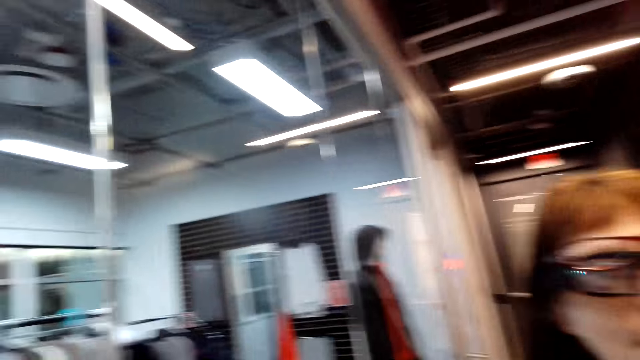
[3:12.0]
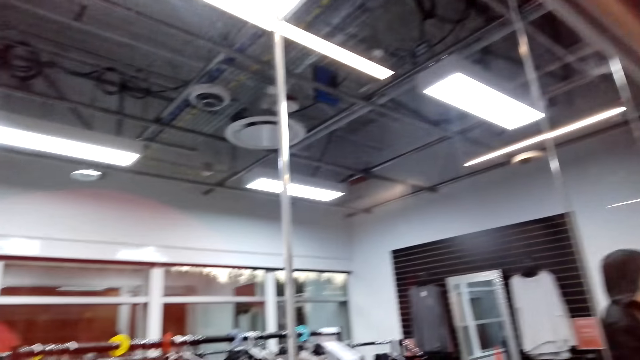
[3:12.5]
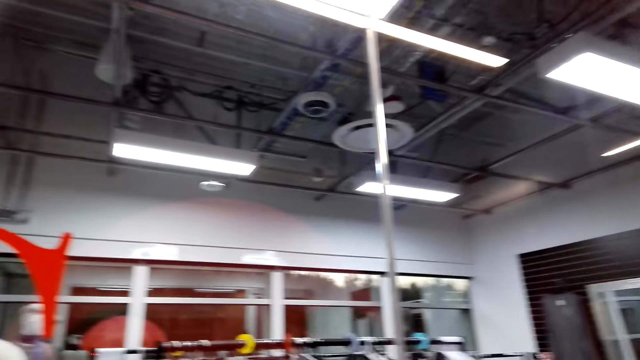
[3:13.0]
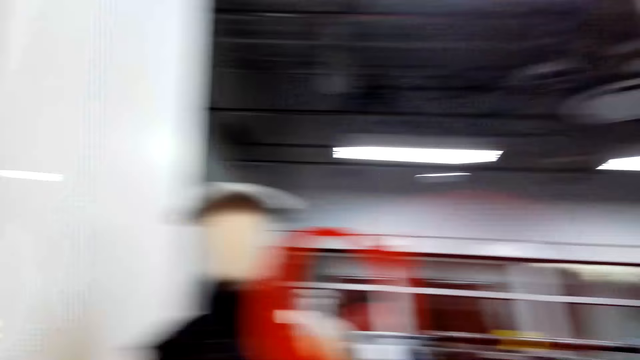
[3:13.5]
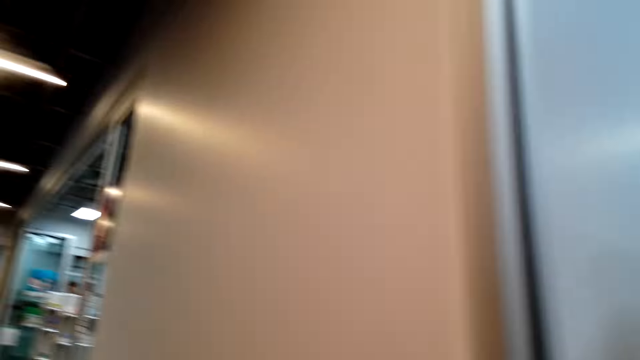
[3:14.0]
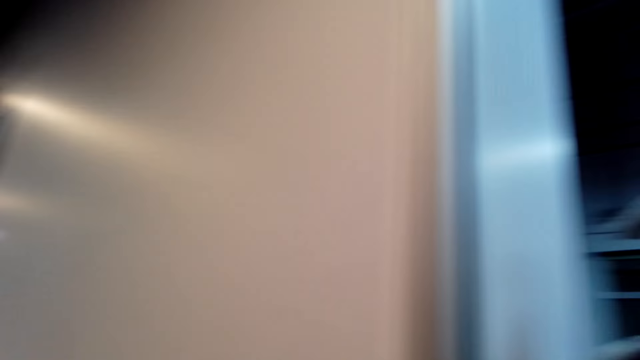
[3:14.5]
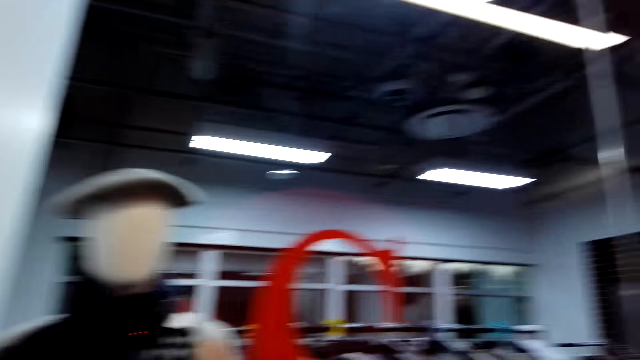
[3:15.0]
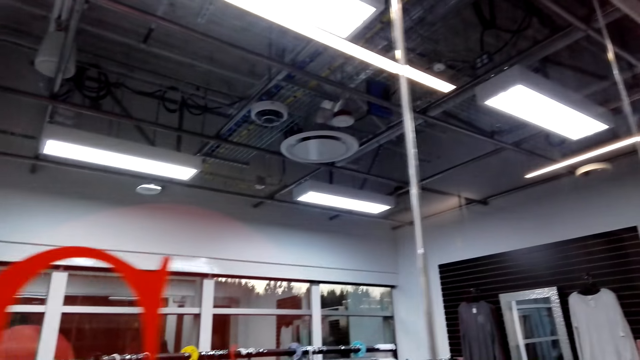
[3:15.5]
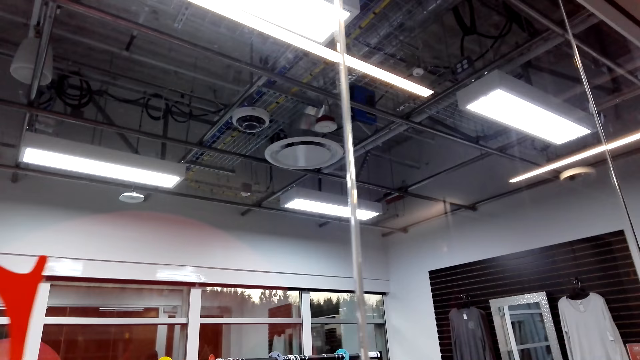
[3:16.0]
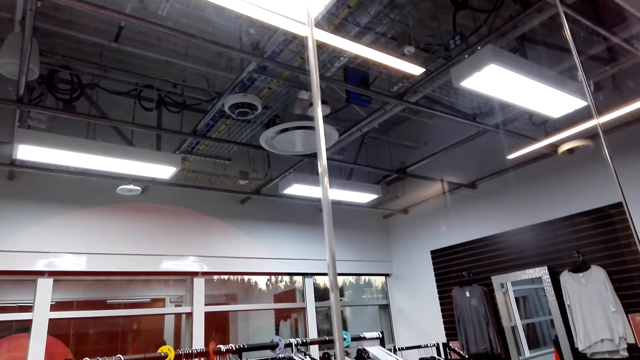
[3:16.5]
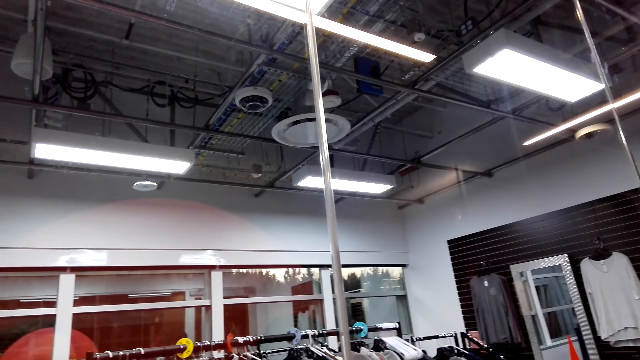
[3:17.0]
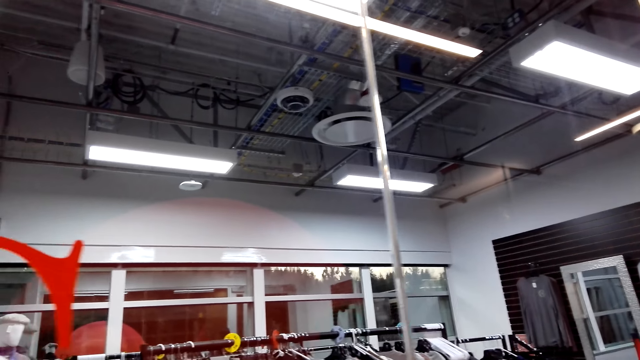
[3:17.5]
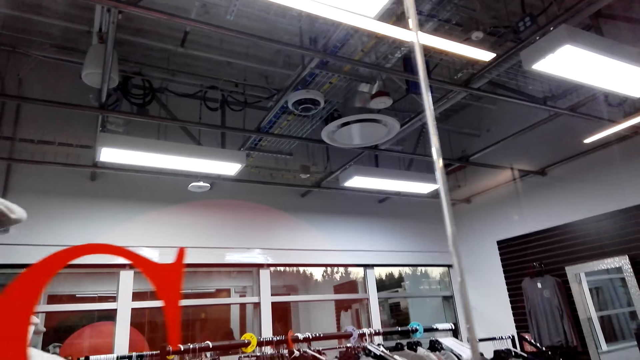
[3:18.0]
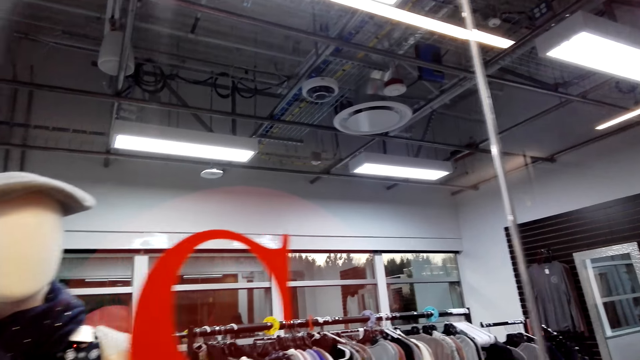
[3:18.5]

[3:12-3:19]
The camera wearer looks around the store.

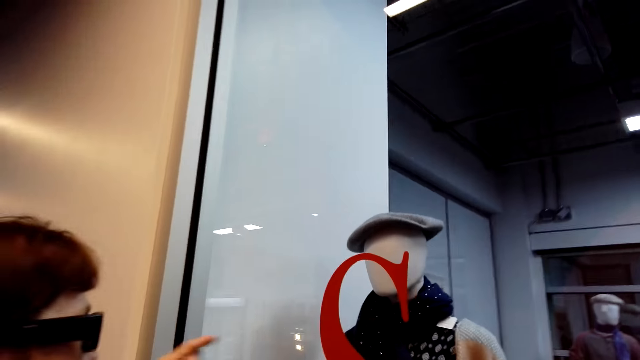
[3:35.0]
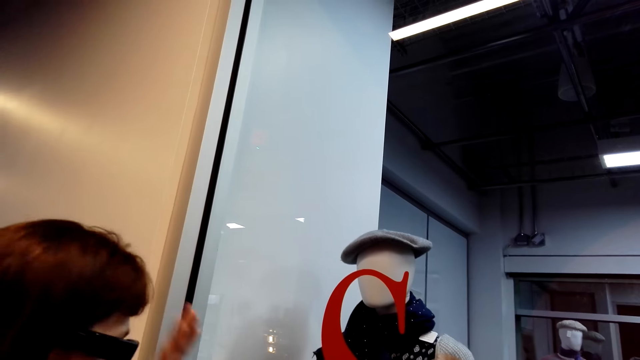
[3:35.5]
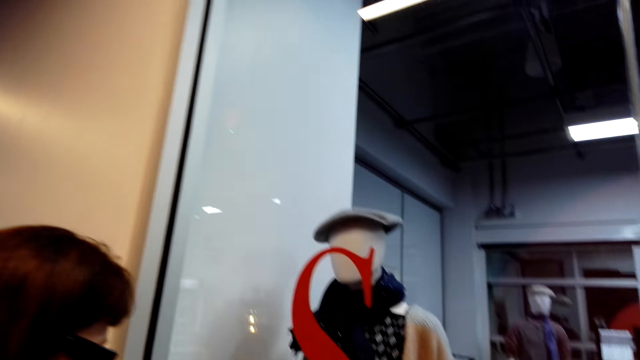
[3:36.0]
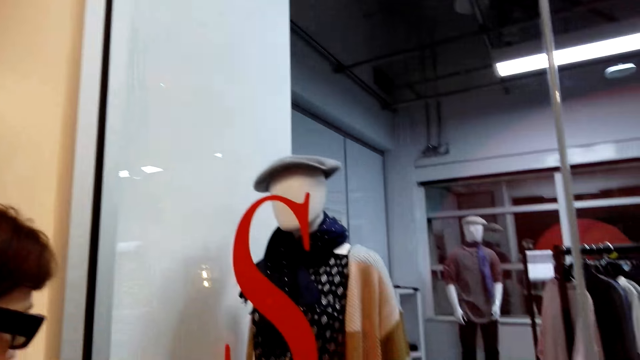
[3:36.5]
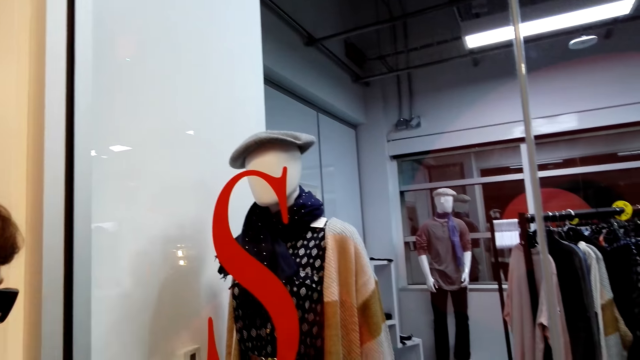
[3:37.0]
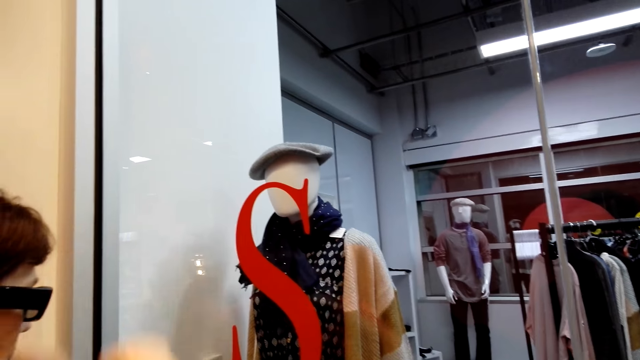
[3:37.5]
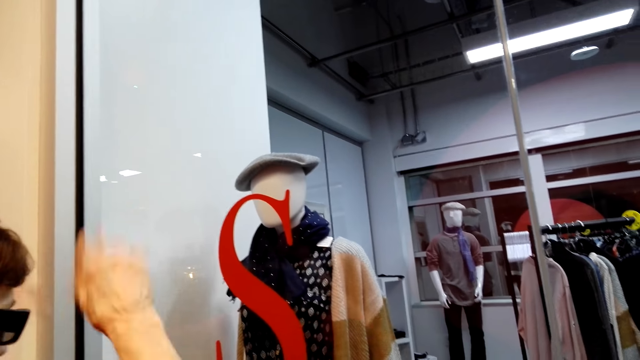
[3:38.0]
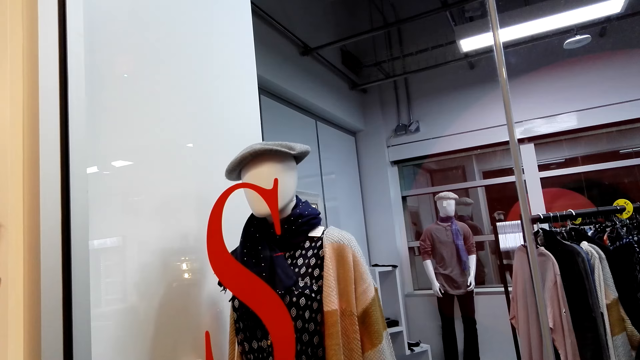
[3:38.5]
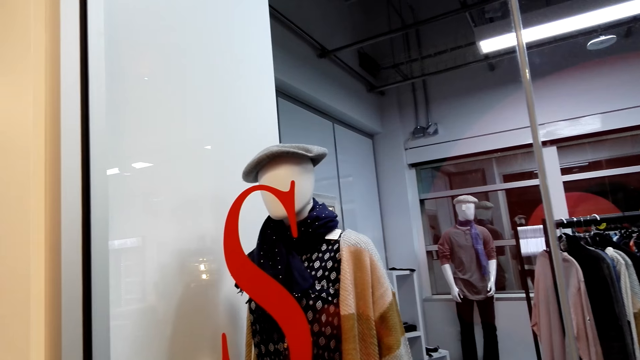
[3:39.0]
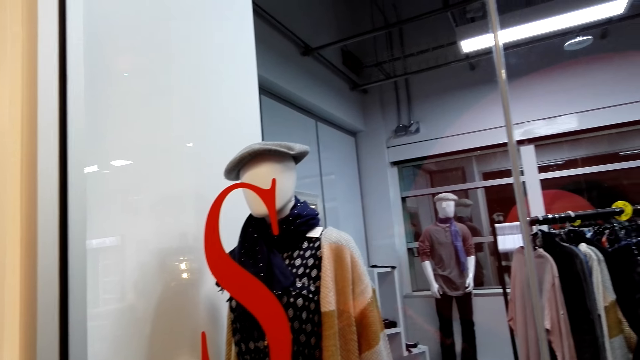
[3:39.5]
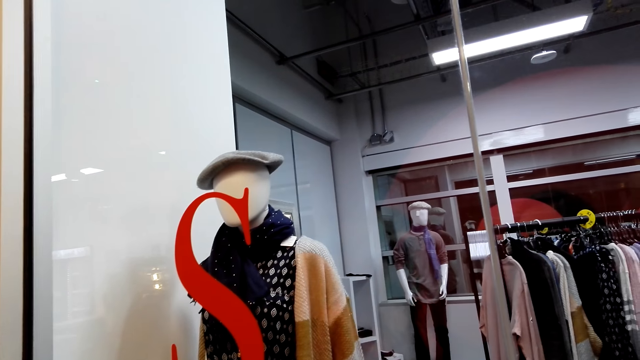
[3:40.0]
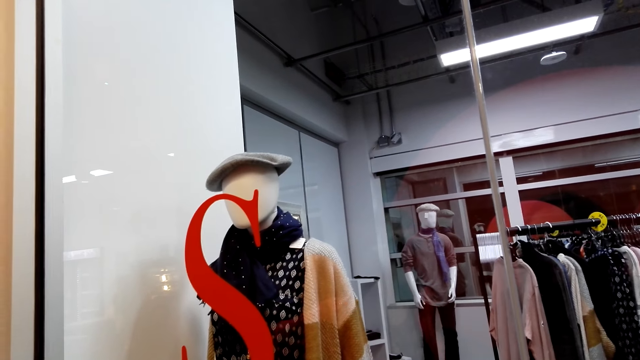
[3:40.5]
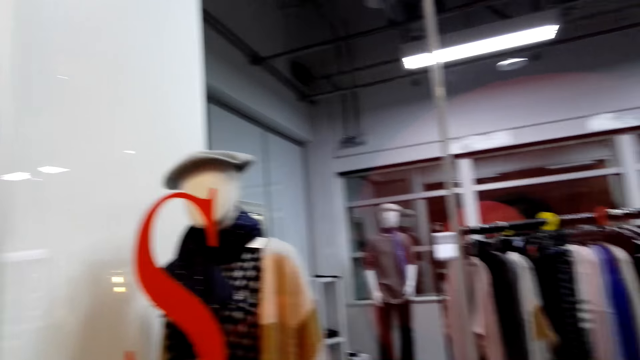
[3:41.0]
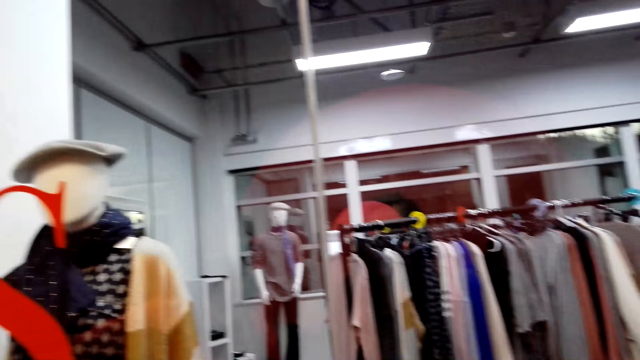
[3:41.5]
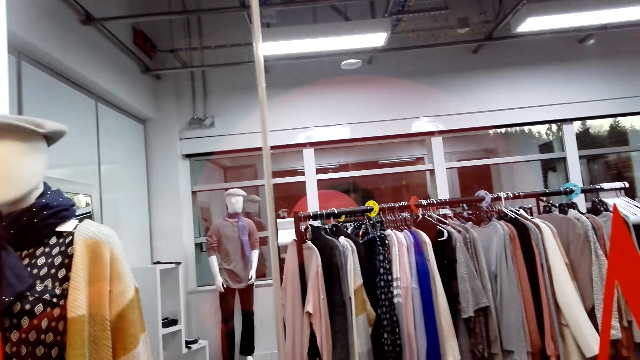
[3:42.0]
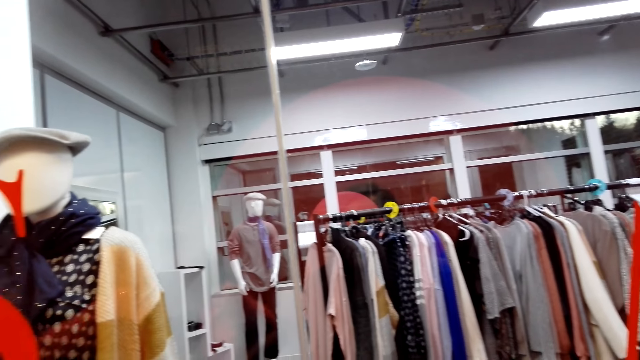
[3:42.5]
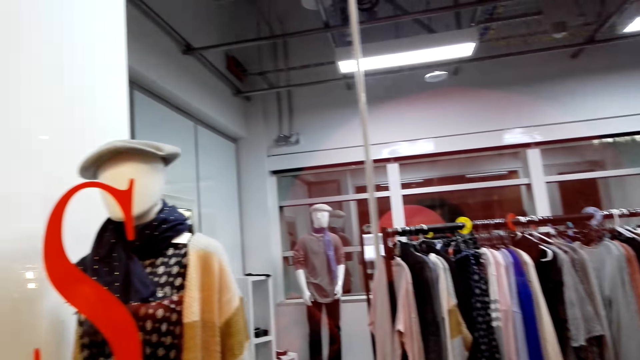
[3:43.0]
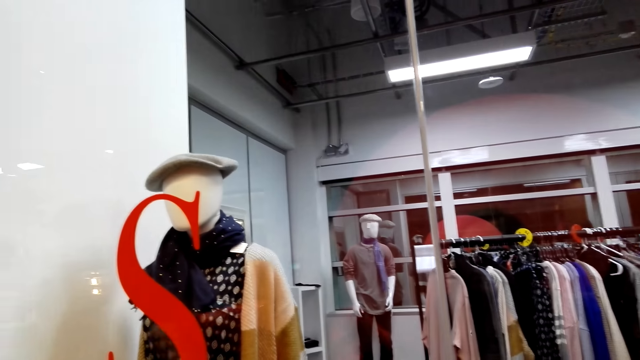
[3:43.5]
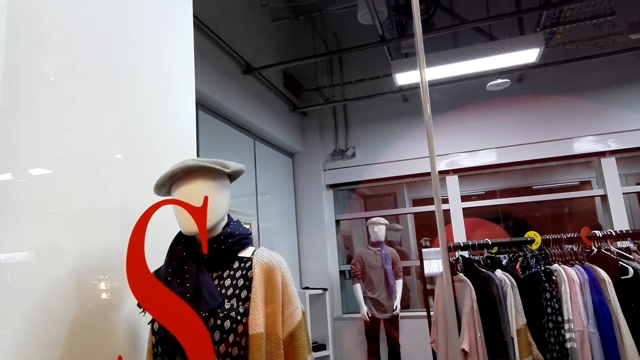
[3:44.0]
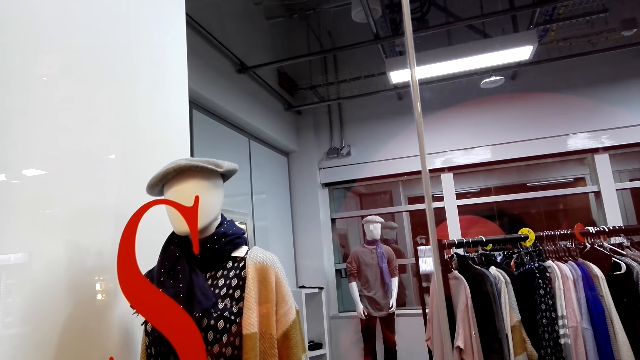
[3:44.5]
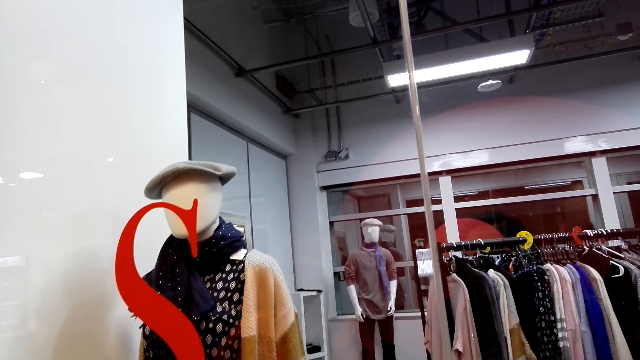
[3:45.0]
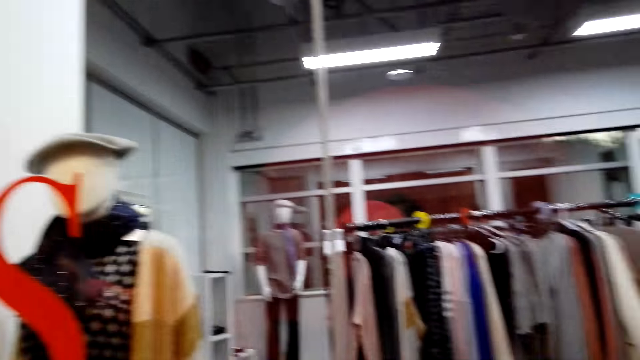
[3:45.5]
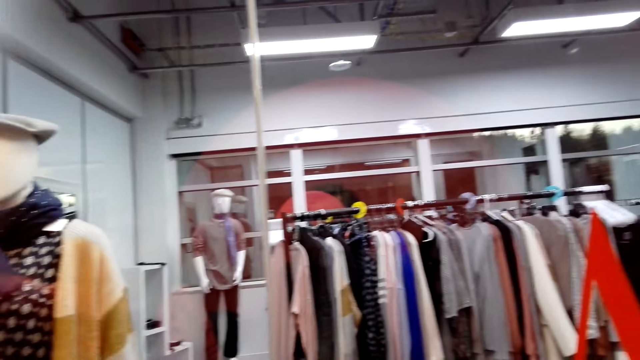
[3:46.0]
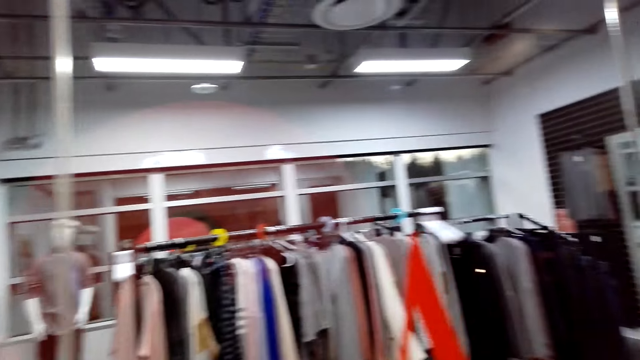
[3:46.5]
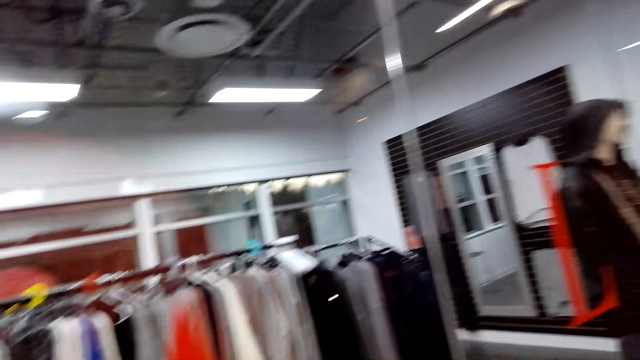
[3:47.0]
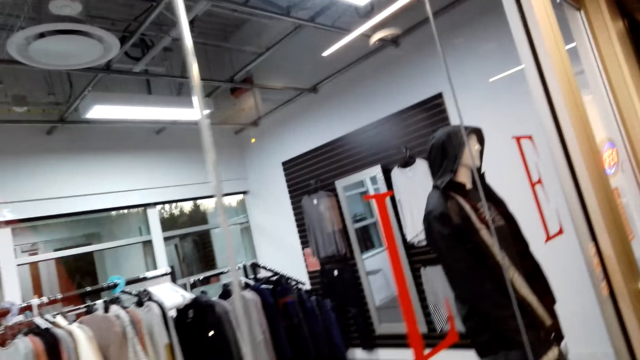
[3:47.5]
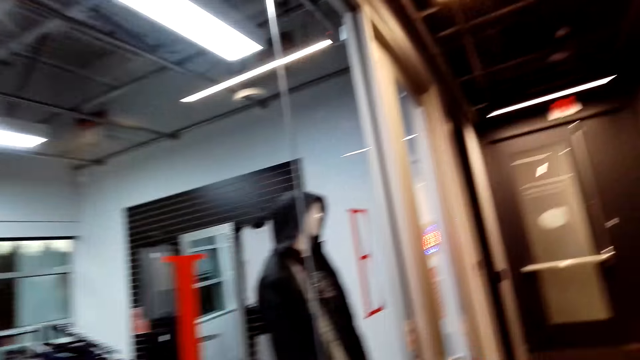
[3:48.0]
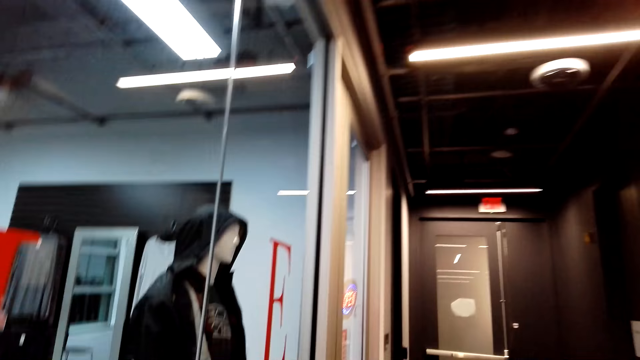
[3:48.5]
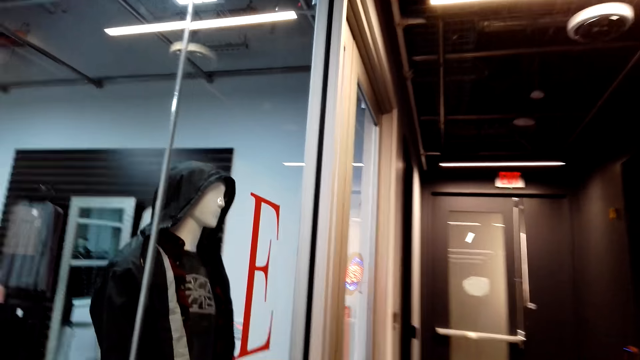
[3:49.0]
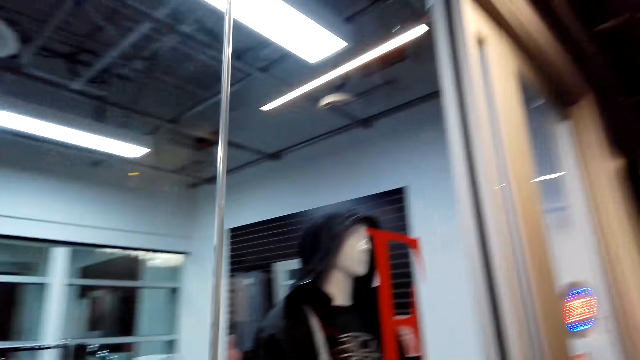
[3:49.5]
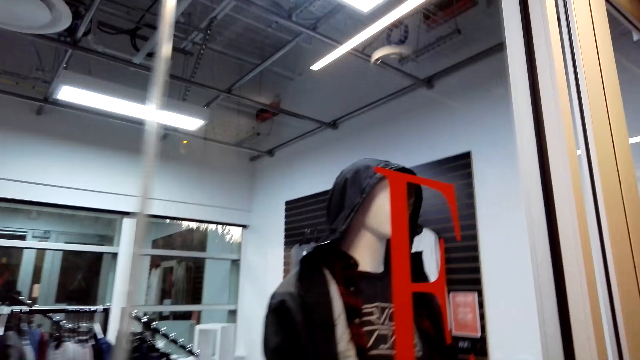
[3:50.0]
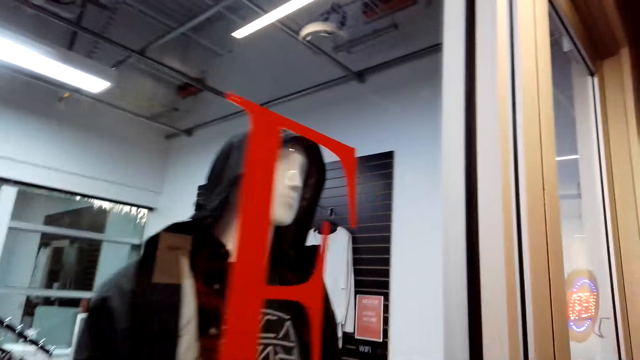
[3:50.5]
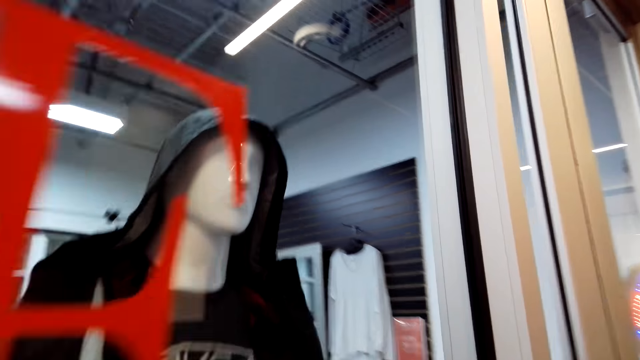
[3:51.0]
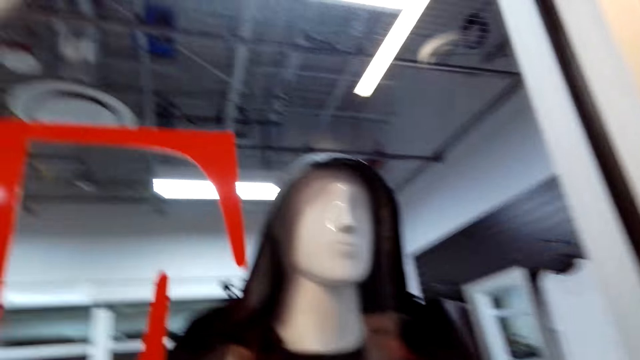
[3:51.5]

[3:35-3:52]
A person does a hand movement. The camera wearer walks around the store.
